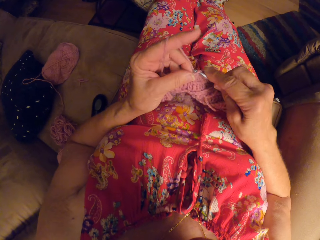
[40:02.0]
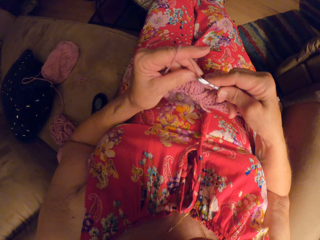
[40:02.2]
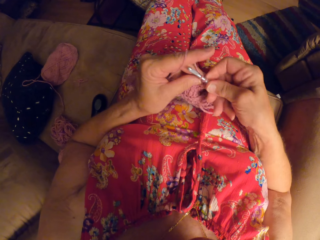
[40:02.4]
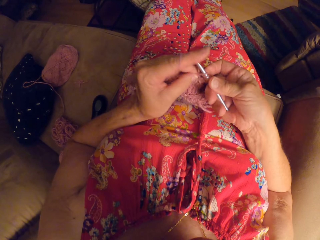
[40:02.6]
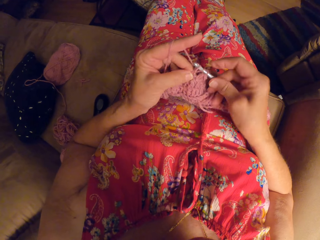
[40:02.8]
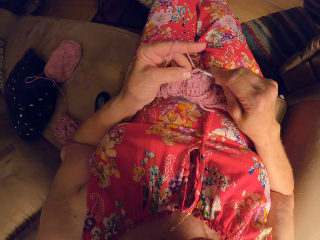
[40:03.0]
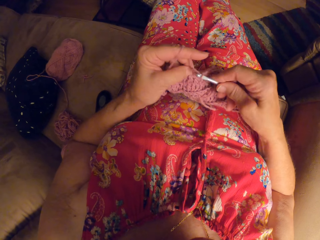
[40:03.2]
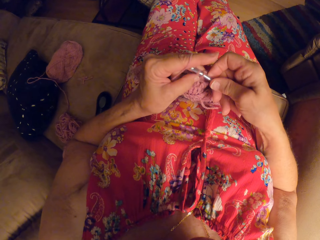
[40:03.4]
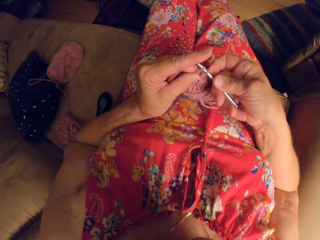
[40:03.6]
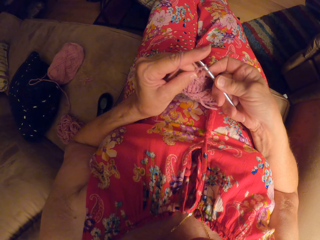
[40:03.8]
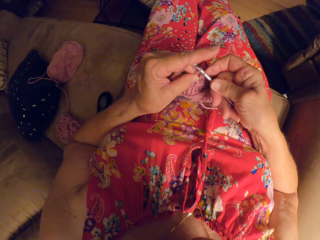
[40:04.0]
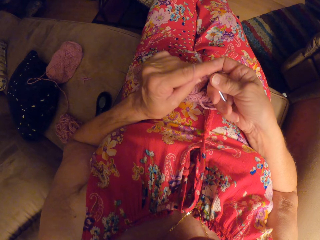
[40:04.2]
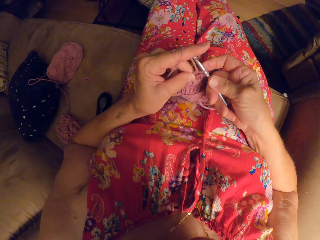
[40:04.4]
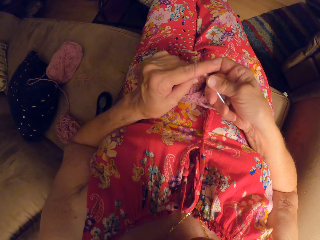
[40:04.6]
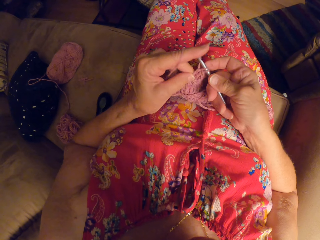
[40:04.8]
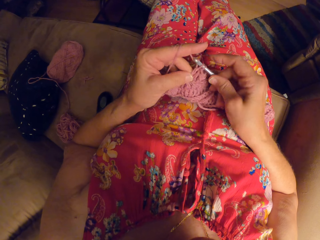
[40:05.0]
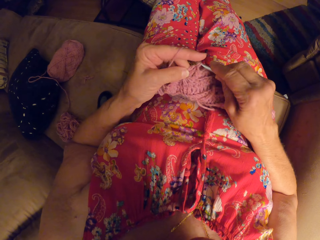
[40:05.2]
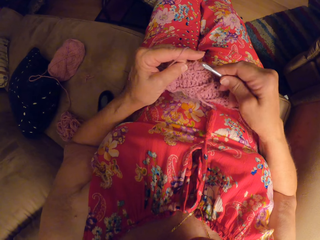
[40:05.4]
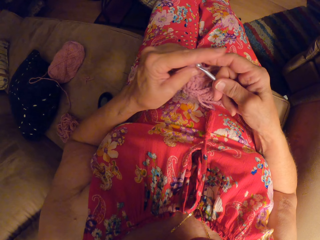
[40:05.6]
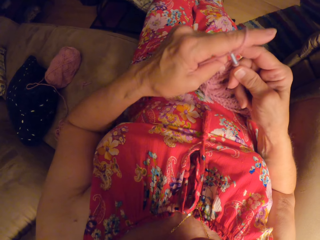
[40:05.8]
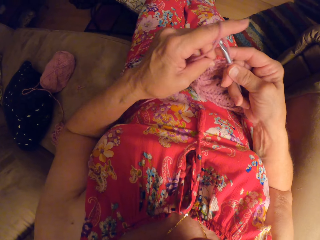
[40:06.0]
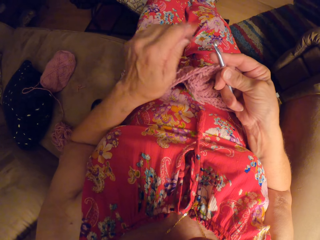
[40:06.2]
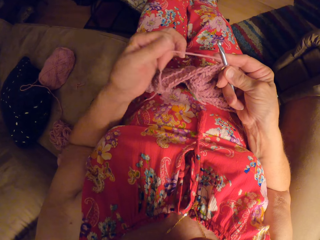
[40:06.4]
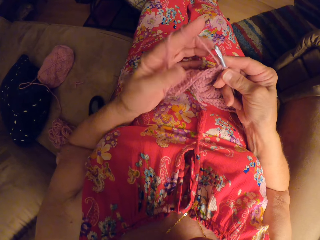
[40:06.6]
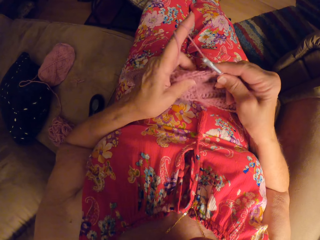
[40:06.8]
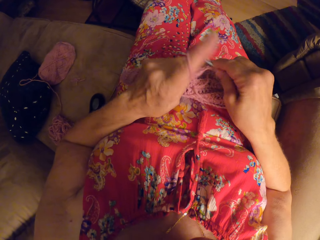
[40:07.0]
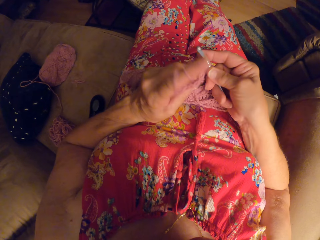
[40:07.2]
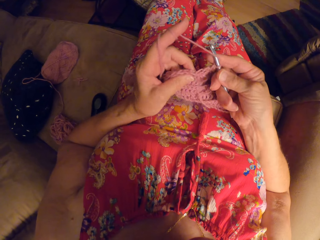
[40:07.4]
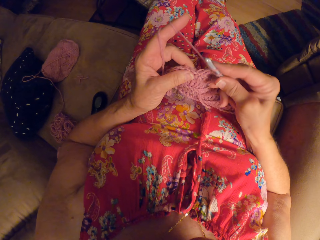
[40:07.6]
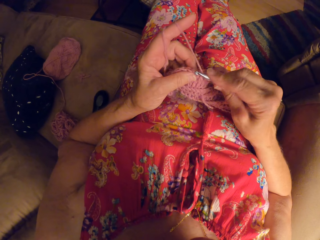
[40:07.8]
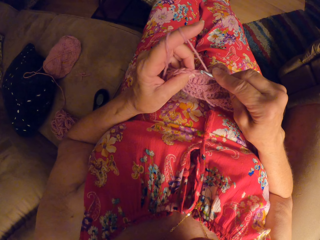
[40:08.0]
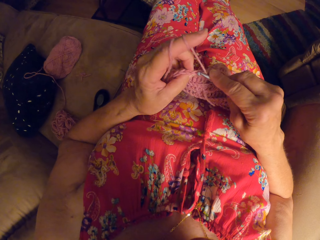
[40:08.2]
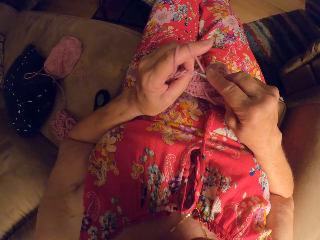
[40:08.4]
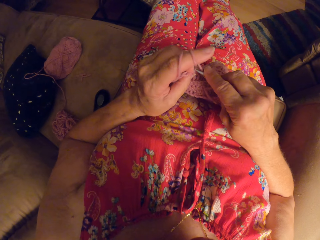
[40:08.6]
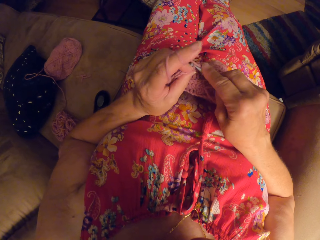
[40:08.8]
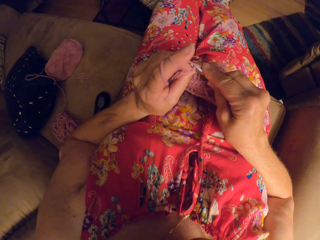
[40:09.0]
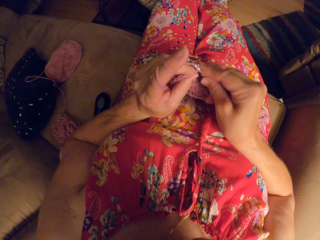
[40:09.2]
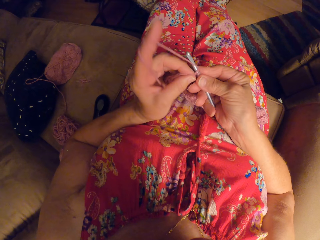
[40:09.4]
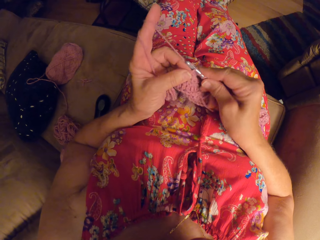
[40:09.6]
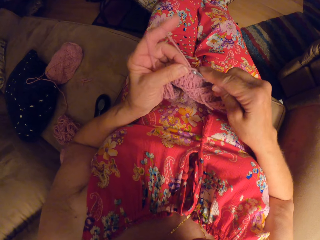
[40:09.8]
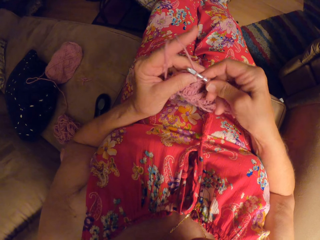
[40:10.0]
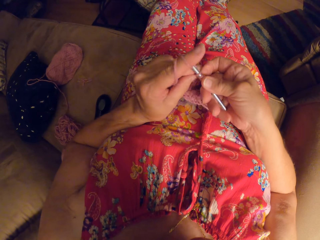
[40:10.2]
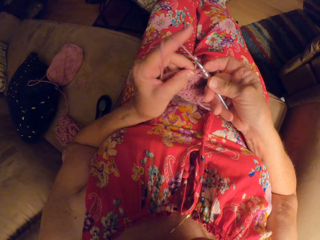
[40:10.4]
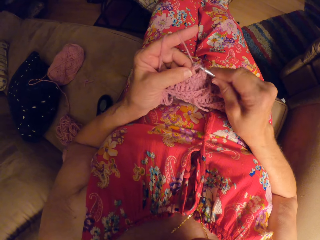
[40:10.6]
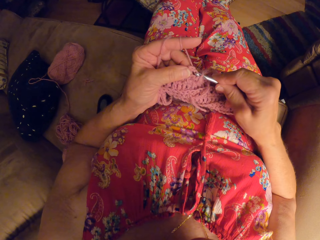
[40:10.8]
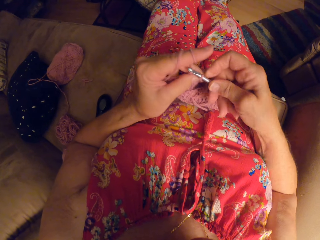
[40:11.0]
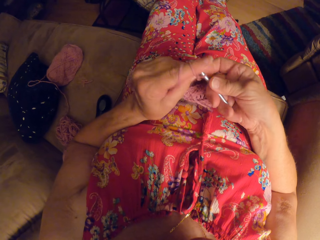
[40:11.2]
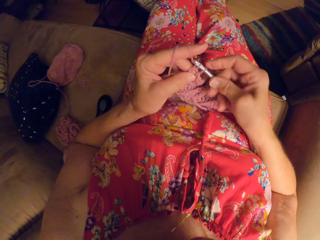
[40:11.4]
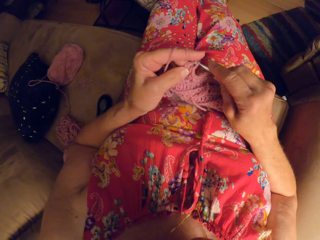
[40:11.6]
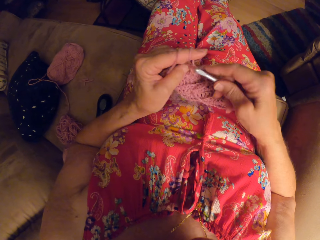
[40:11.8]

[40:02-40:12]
The camera wearer rolls the yarn on her left hand. She crochets with the yarn and the crochet hook.

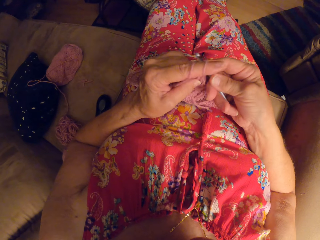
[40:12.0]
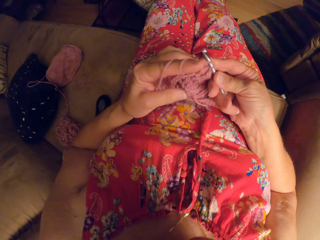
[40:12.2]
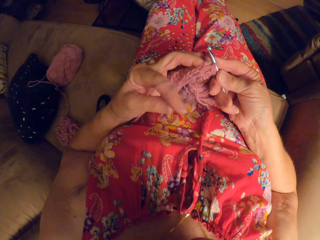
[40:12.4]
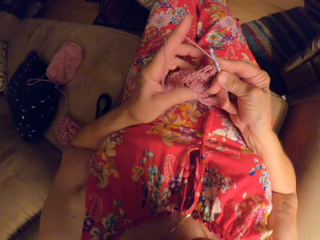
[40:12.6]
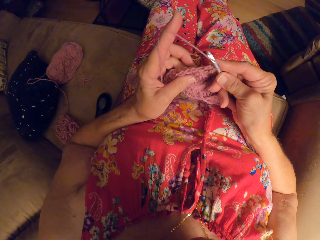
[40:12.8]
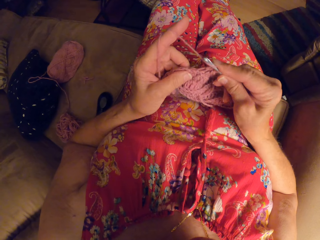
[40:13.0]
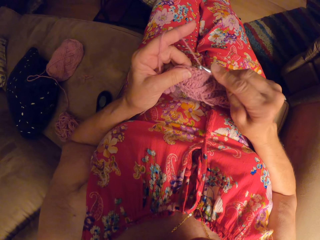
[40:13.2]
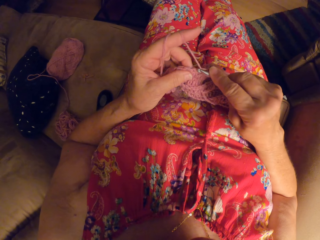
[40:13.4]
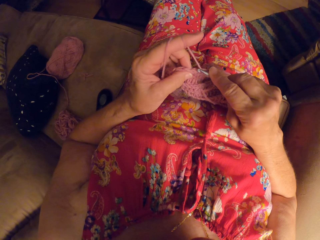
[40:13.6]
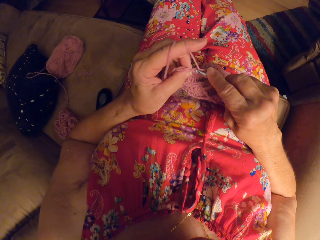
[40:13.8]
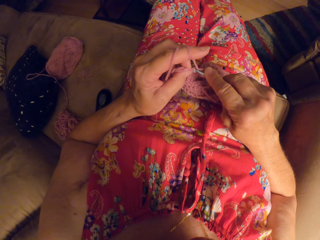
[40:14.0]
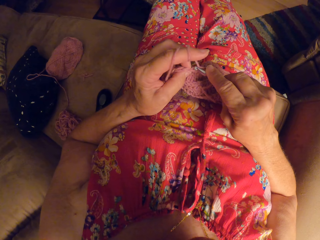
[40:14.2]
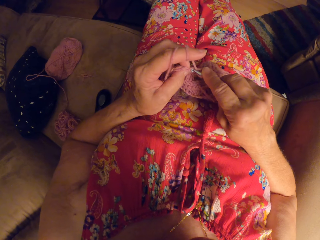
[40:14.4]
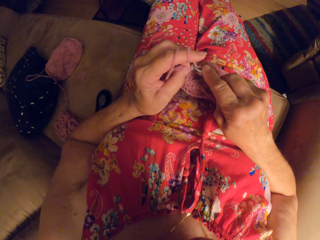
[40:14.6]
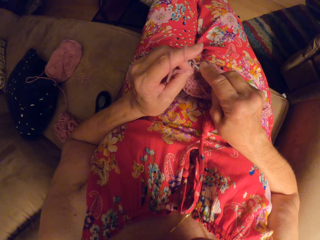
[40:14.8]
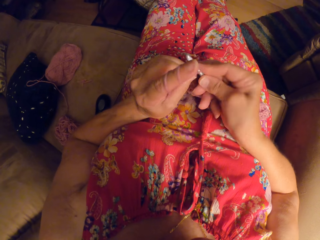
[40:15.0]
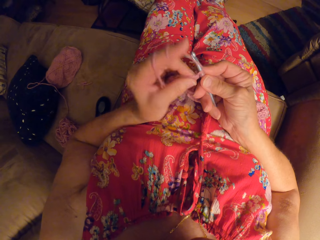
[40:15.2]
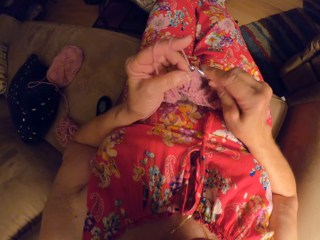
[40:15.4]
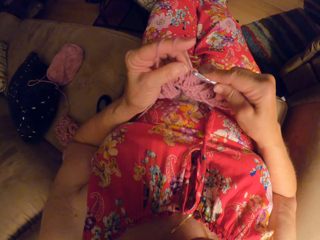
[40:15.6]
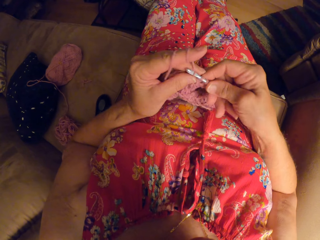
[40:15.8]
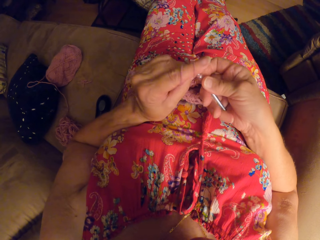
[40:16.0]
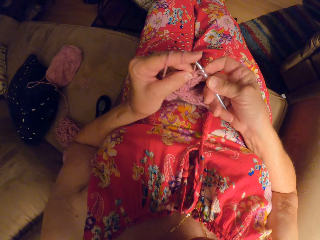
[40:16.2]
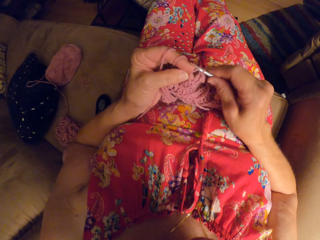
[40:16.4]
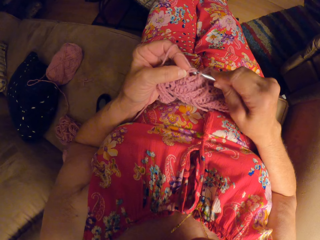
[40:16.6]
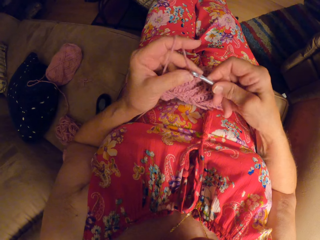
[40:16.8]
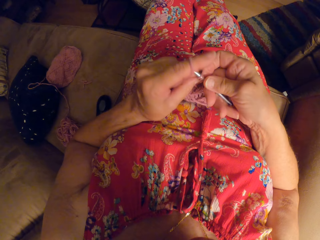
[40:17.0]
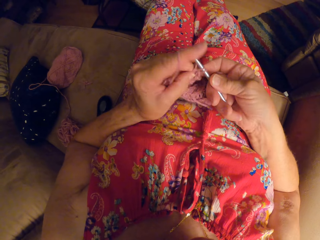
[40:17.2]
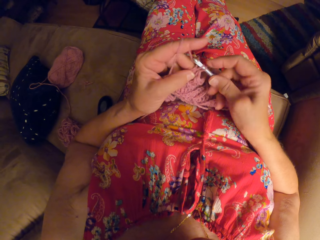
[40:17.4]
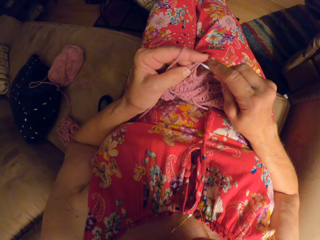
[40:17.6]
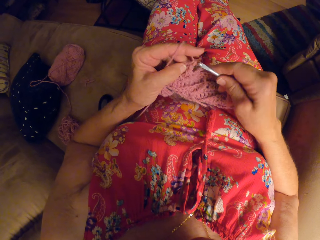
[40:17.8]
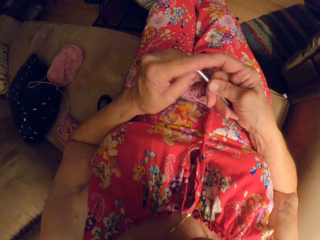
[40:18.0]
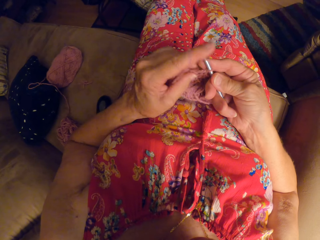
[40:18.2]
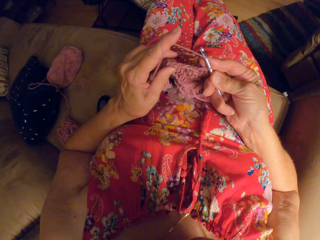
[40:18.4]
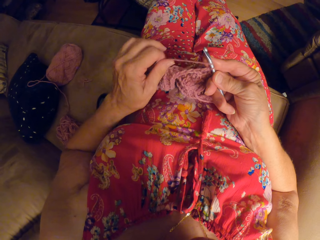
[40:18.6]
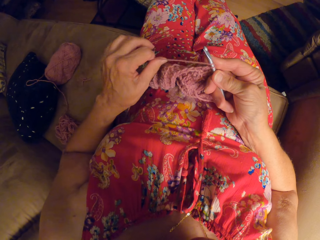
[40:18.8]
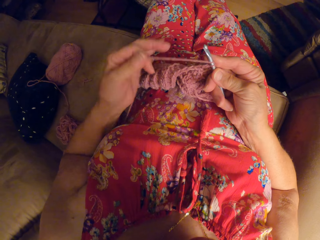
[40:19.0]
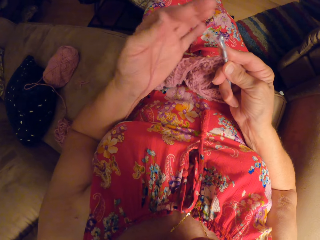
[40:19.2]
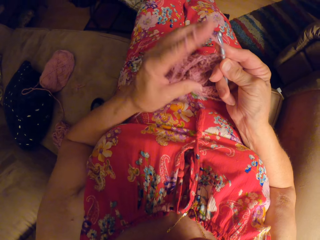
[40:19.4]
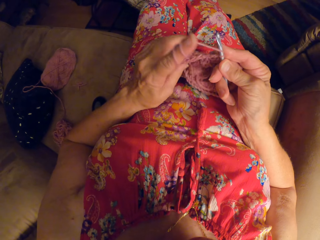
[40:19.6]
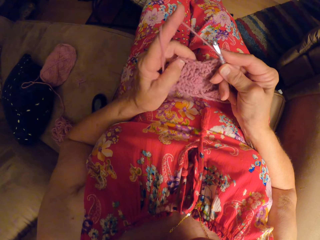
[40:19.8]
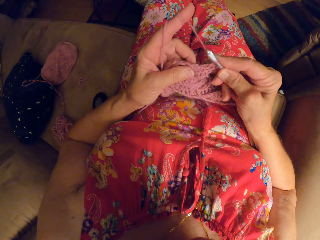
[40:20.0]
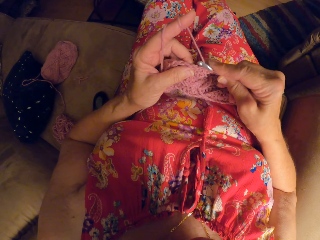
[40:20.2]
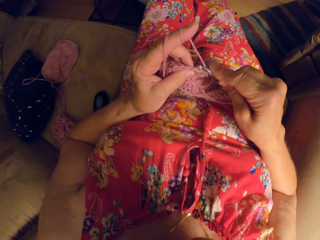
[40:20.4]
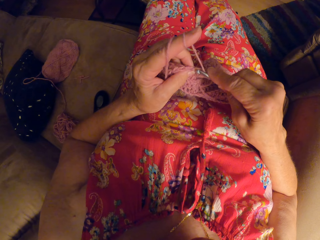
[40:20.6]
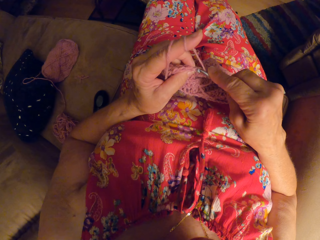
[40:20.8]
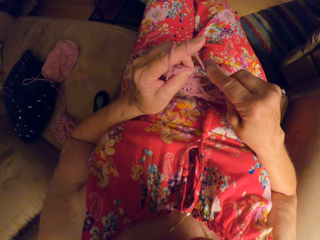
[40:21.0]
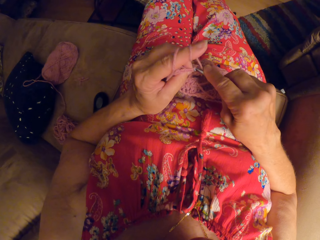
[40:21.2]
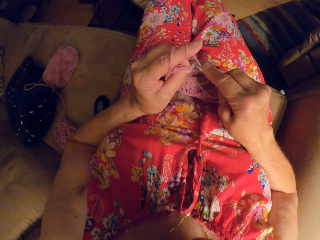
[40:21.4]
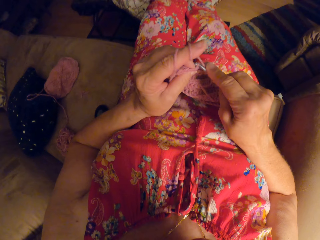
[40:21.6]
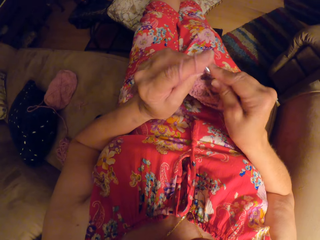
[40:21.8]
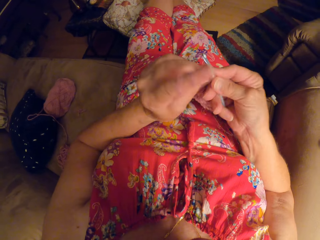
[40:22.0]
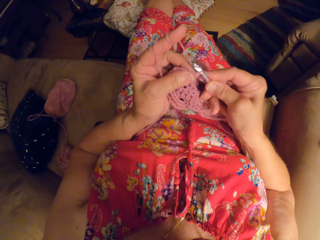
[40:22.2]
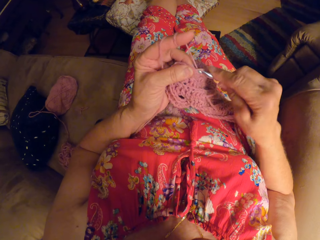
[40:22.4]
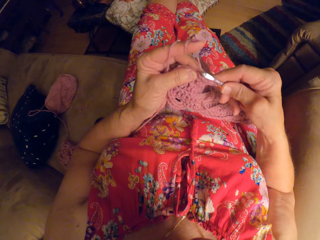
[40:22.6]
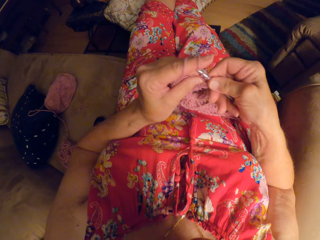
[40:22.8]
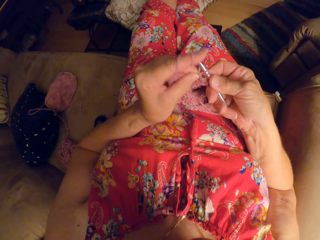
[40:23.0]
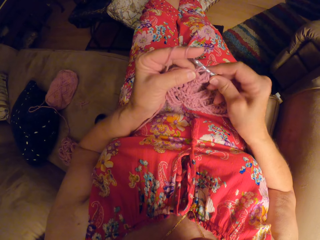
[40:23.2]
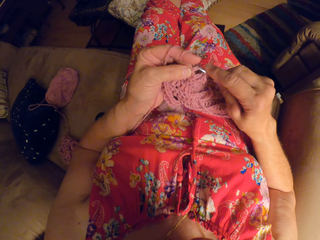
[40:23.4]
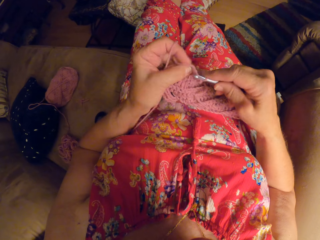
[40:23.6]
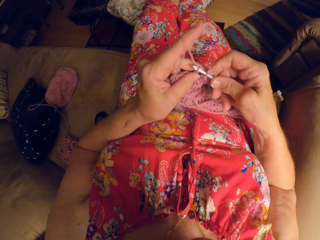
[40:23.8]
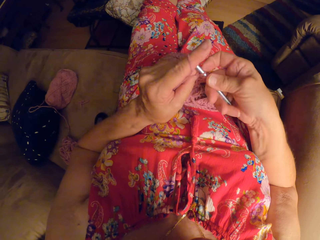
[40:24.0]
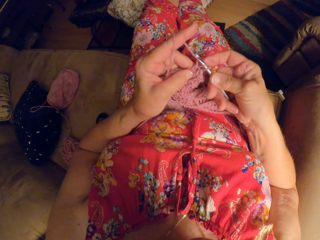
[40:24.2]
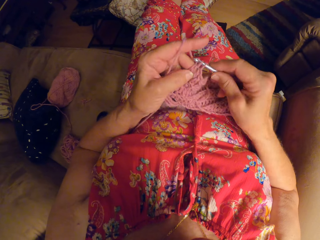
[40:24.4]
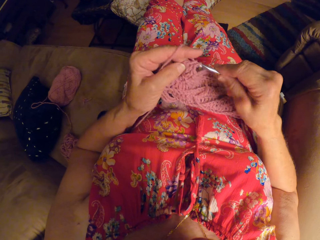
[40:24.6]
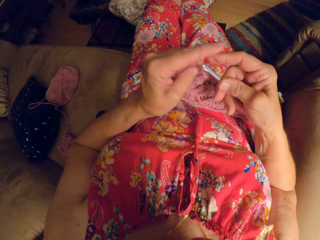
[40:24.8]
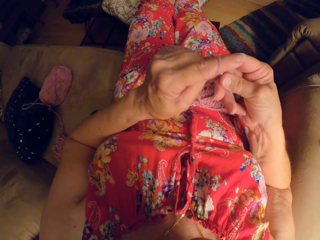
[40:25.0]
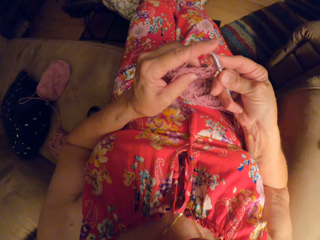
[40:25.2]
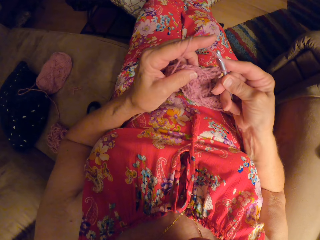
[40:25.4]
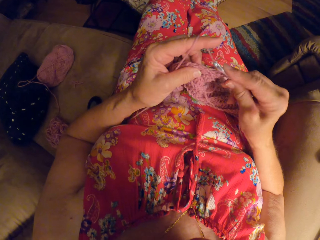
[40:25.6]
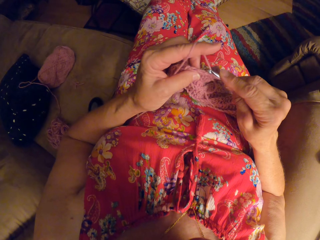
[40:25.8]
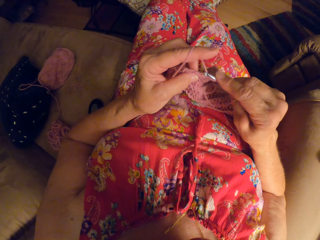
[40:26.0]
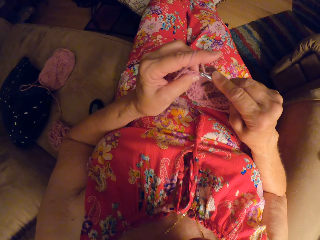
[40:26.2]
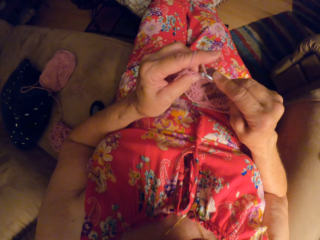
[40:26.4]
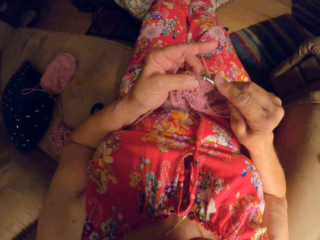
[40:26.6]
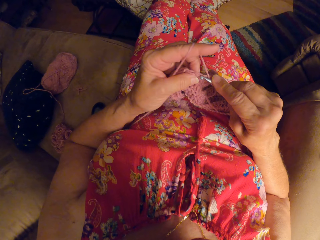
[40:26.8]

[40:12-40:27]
The camera wearer unrolls the thread on the finger. She continues crocheting. She rolls the yarn on her left hand. She unrolls the thread on the finger. She crochets with the yarn and the crochet hook.
